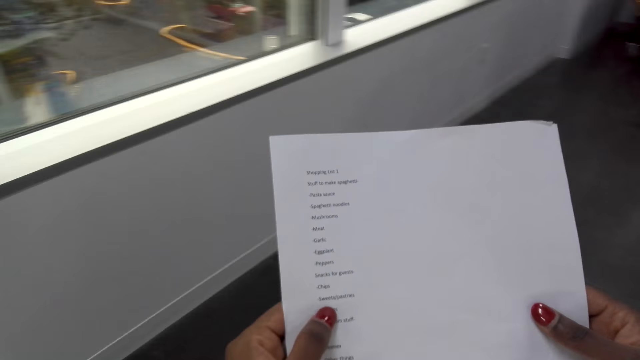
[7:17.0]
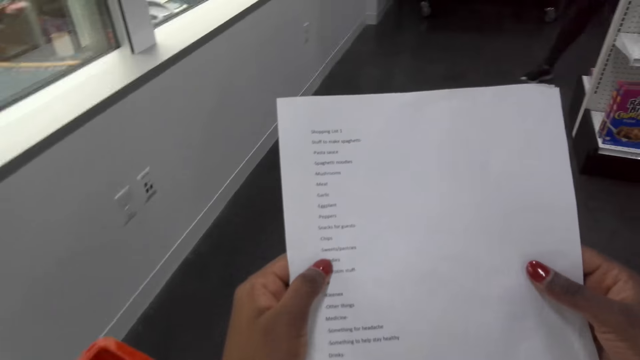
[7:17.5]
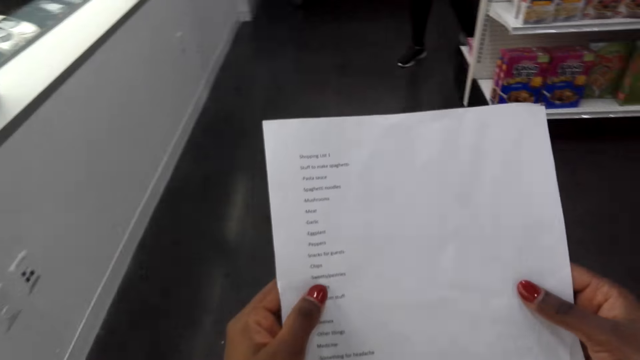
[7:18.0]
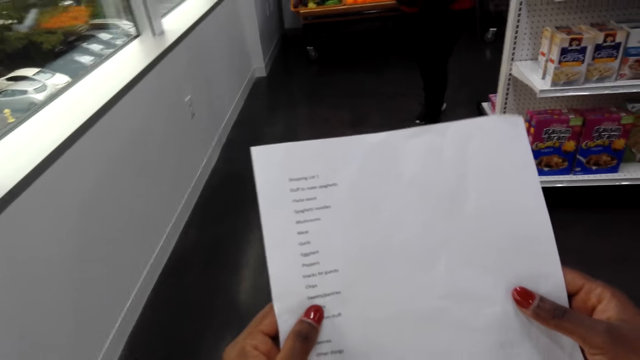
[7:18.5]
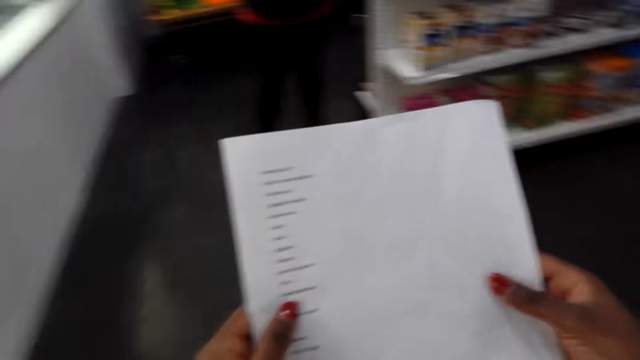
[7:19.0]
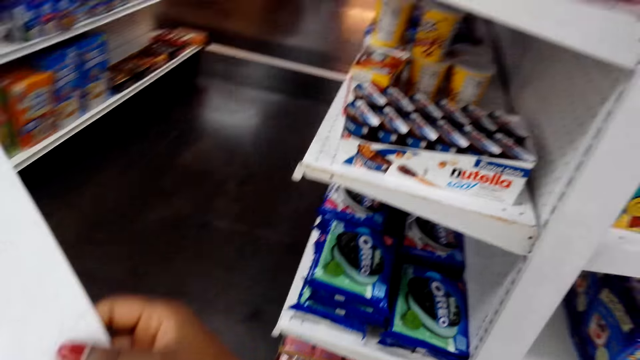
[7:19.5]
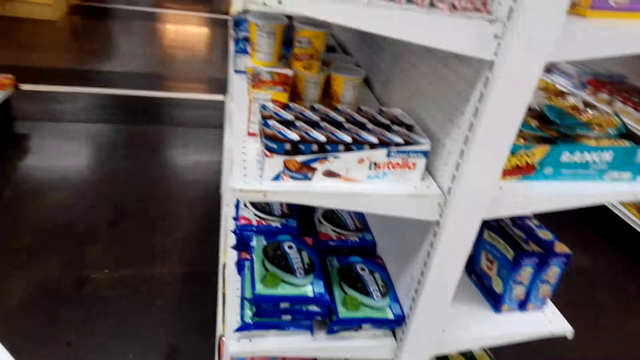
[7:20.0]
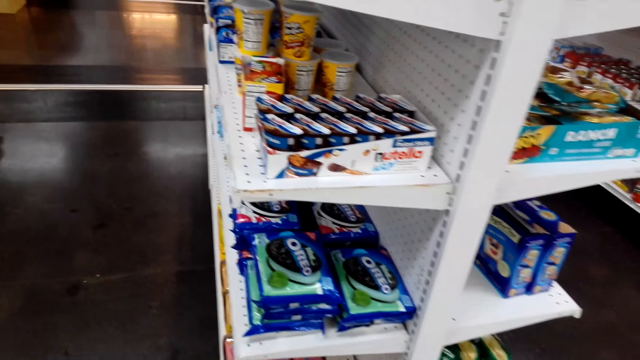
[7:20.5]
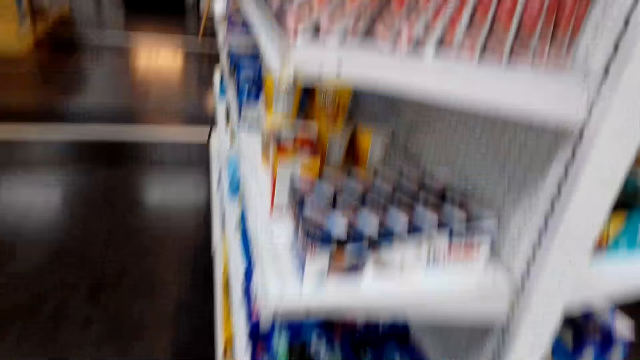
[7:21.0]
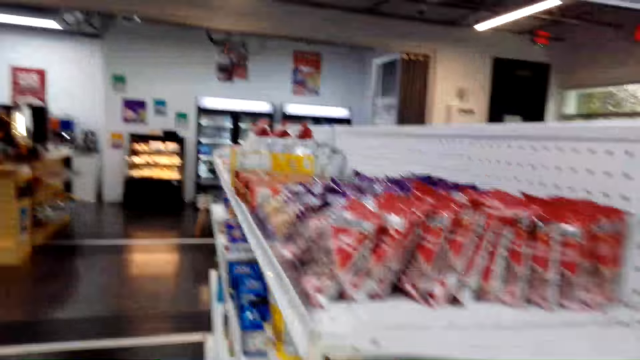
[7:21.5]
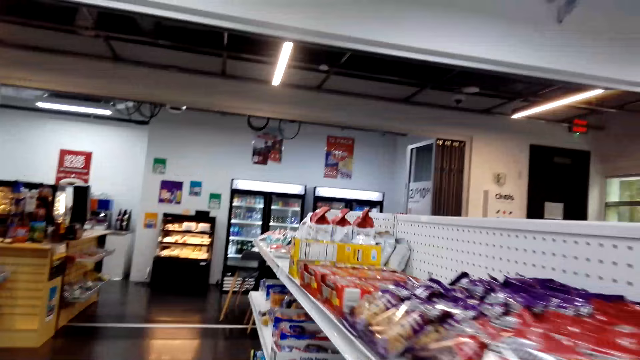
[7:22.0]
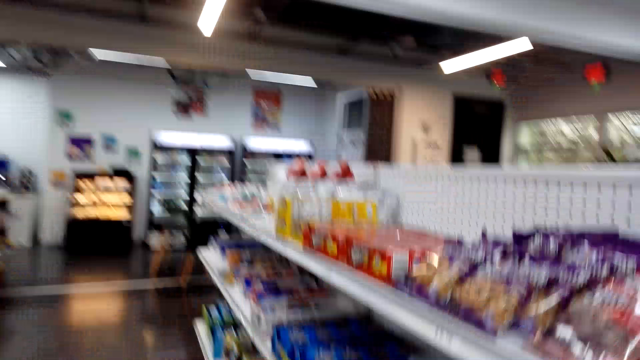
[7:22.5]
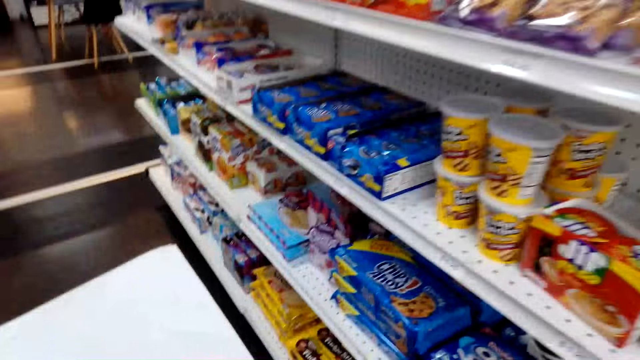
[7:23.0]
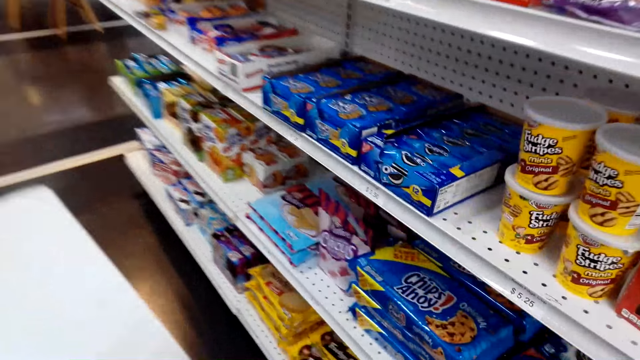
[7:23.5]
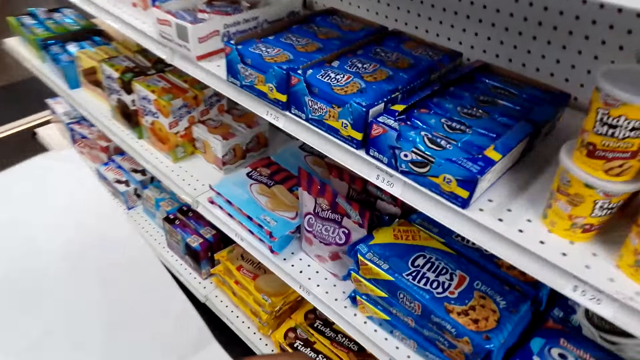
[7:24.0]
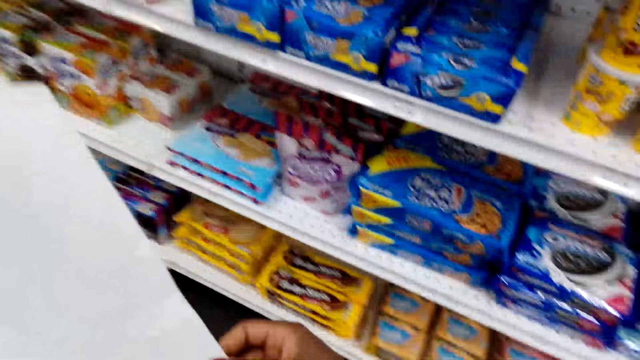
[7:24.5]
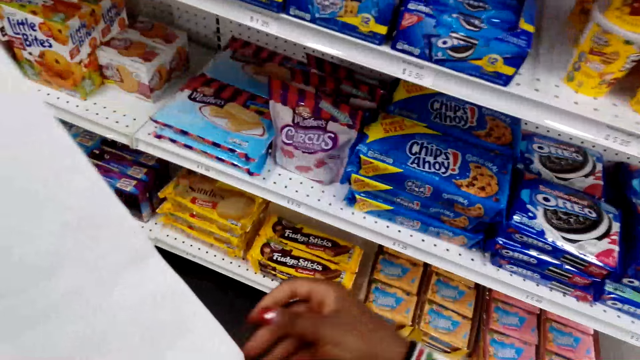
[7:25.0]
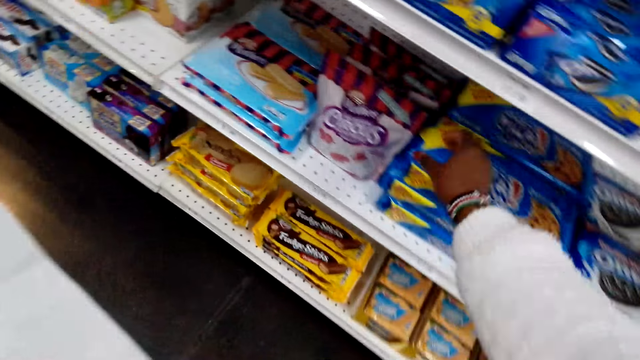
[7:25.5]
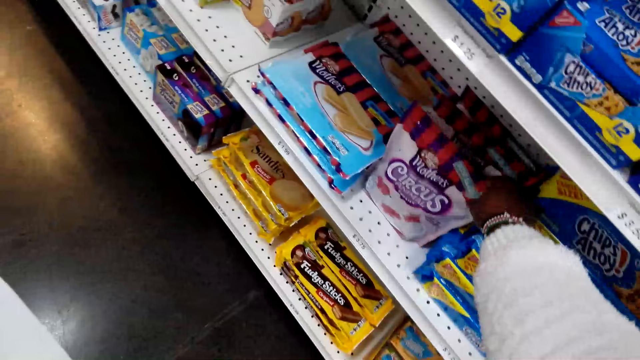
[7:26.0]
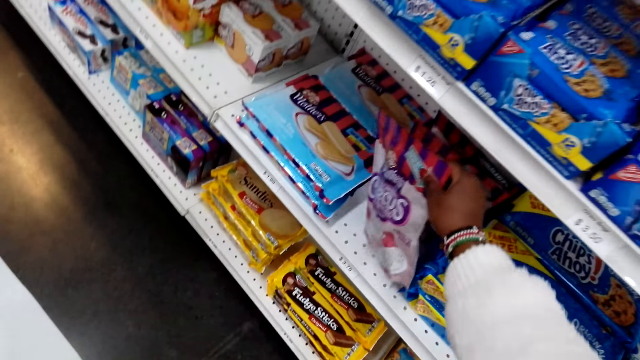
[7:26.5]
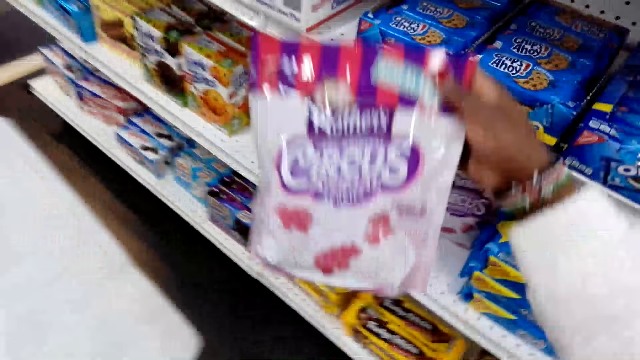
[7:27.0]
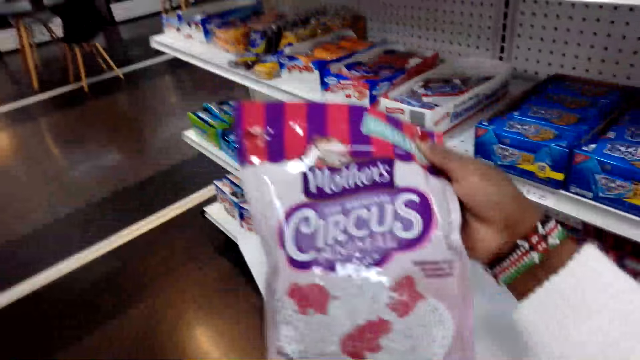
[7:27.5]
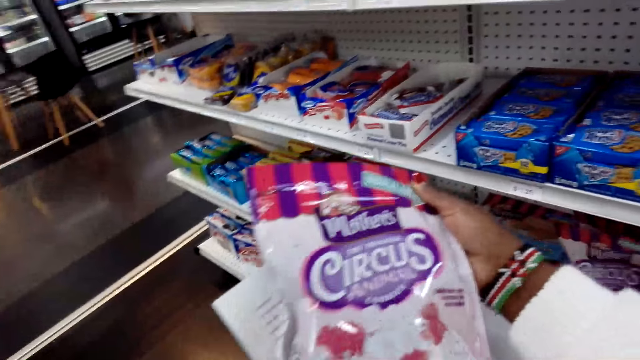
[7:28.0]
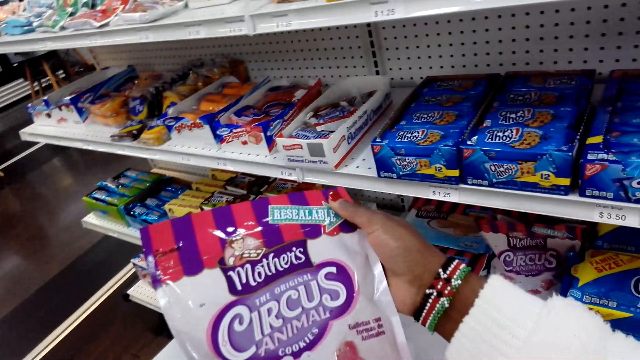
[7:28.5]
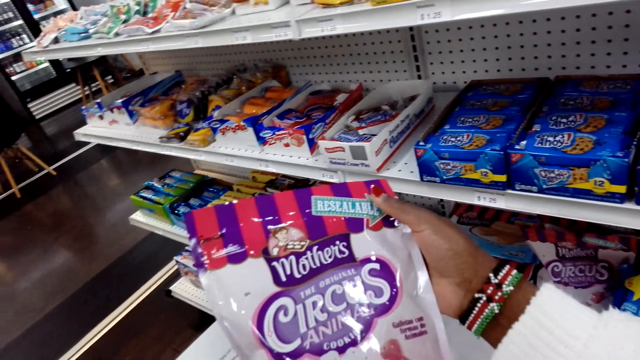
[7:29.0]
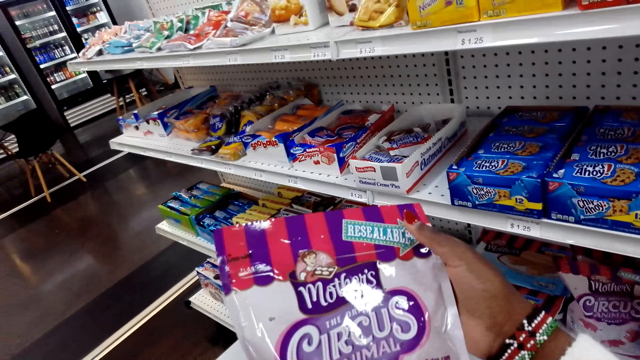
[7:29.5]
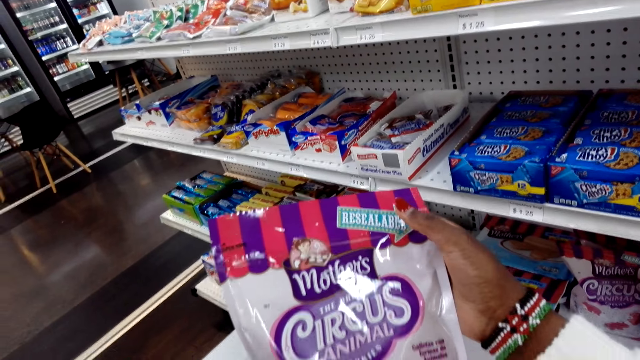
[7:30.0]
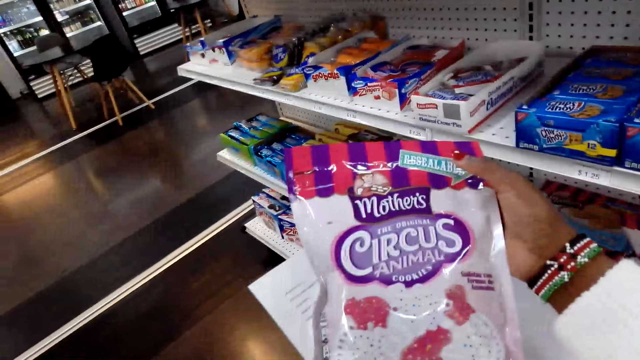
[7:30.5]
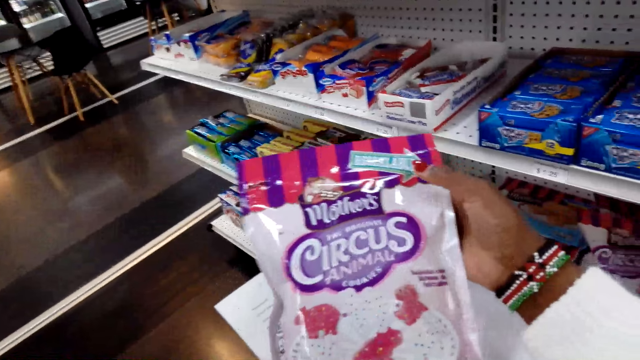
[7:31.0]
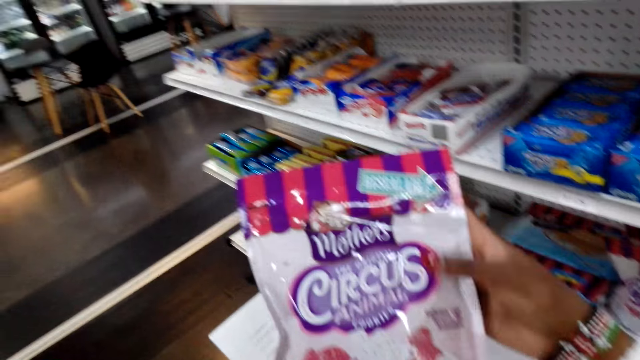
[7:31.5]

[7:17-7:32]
The camera wearer moves around and looks at the items on the shelf. They pick up a packet of circus snack and look at the packet.

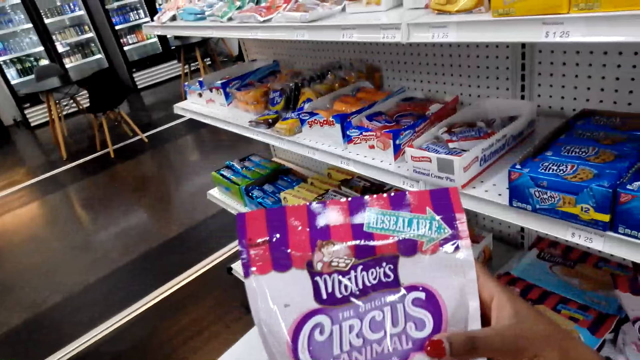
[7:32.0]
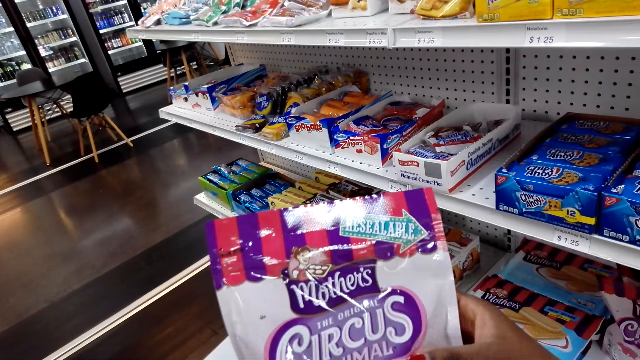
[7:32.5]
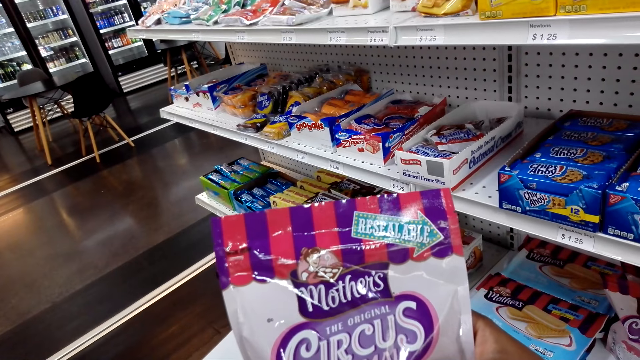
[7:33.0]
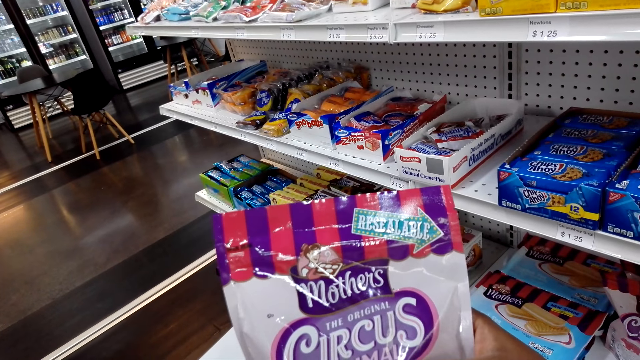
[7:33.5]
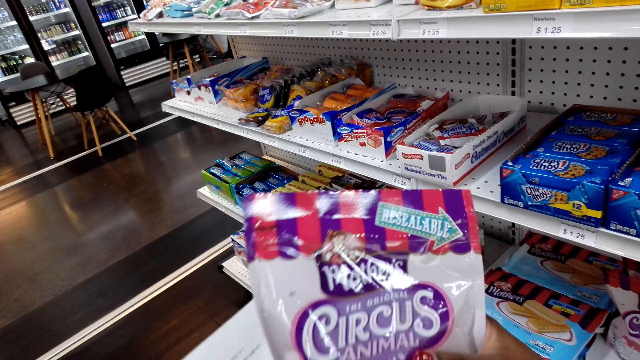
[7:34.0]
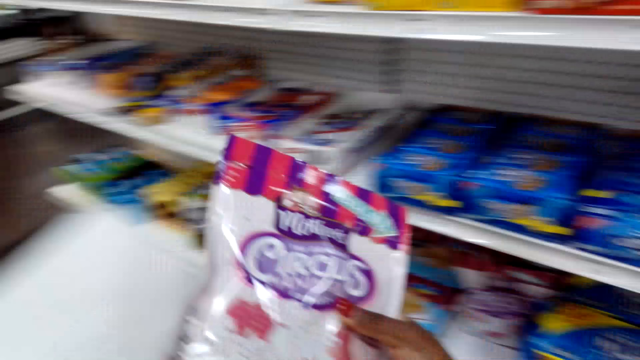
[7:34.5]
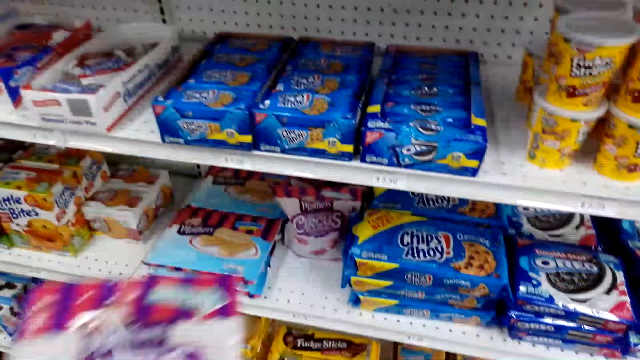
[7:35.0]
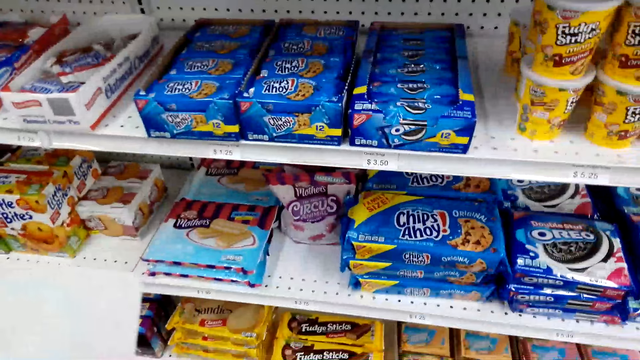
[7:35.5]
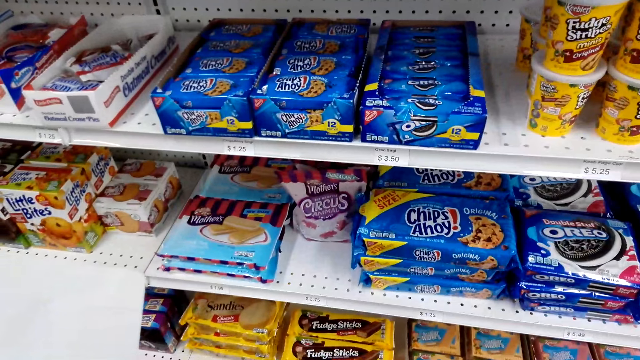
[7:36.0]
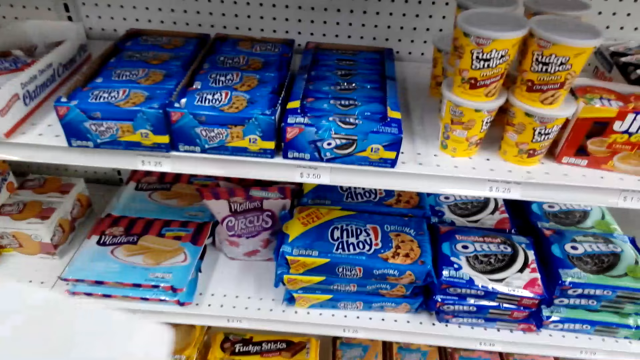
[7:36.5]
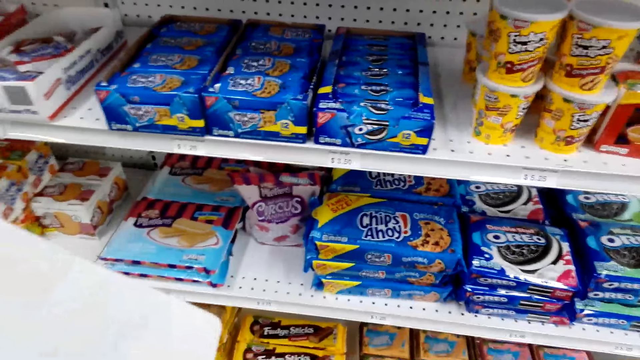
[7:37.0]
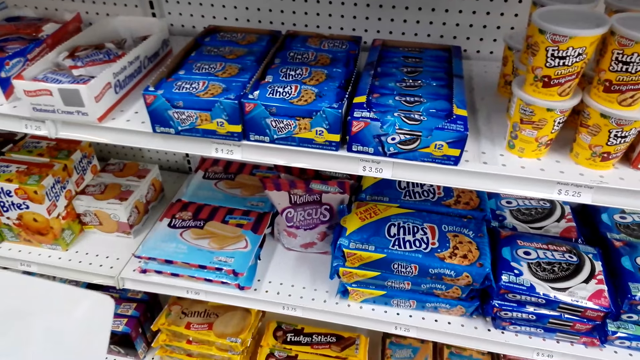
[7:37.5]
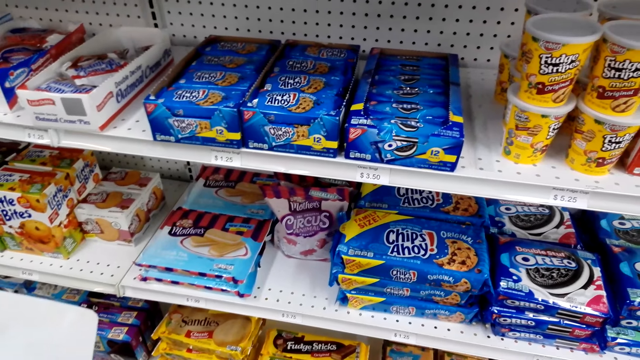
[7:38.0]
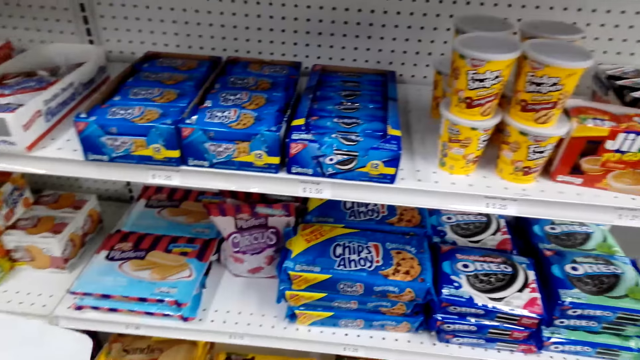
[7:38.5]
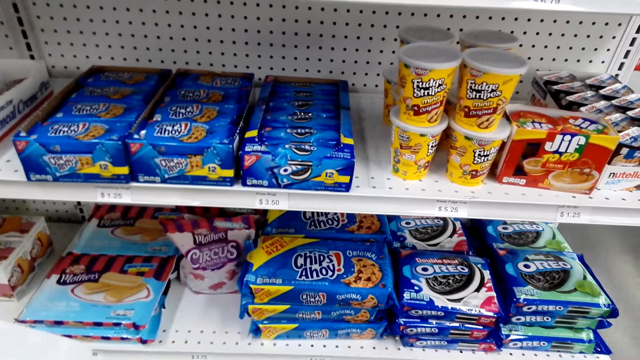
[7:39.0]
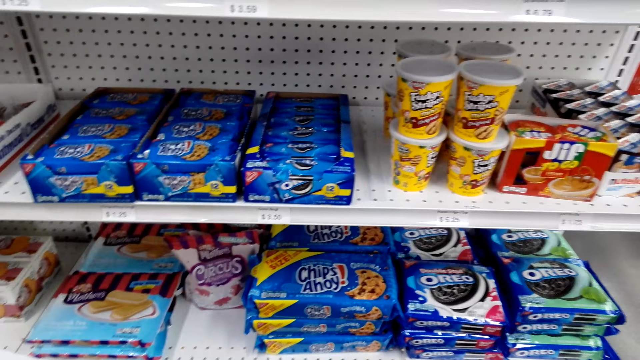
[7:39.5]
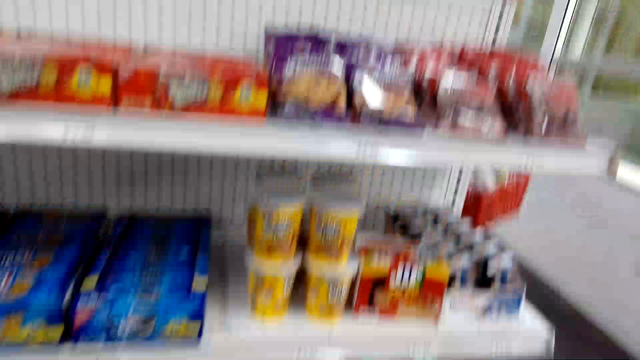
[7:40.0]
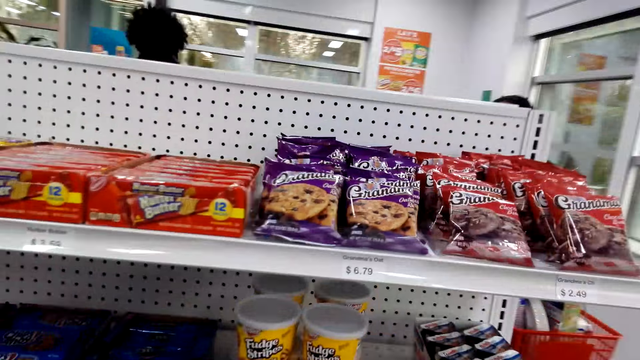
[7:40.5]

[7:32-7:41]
The camera wearer puts the packet in the basket and looks around.
